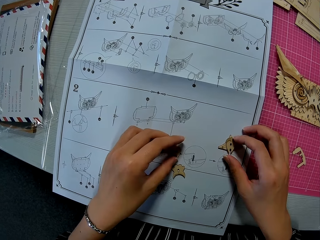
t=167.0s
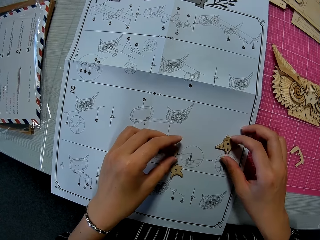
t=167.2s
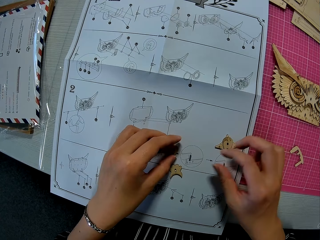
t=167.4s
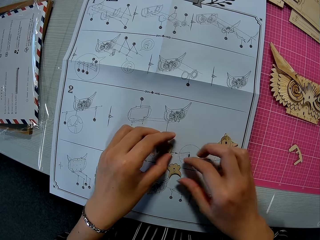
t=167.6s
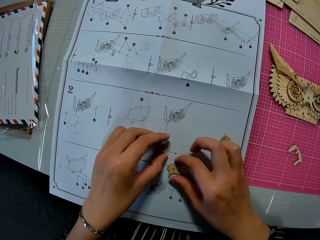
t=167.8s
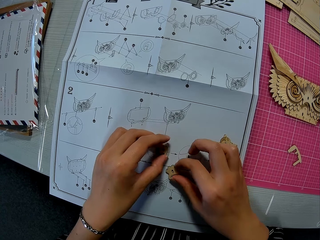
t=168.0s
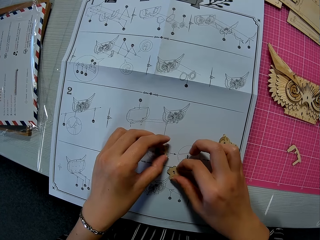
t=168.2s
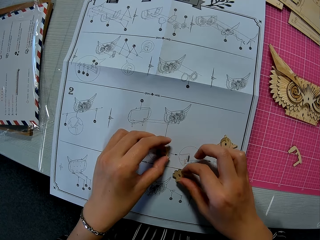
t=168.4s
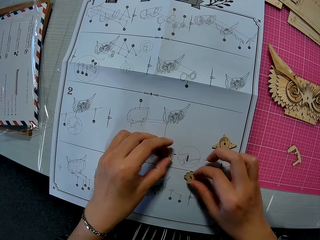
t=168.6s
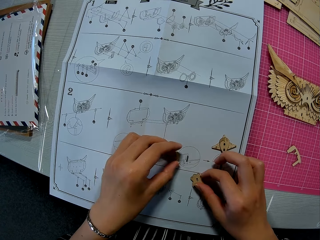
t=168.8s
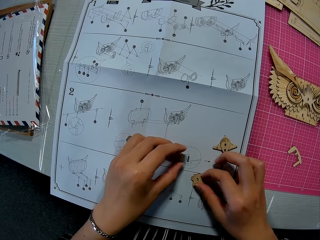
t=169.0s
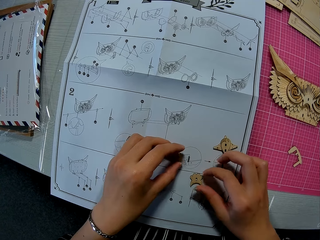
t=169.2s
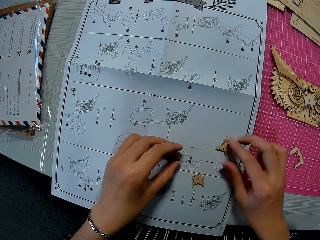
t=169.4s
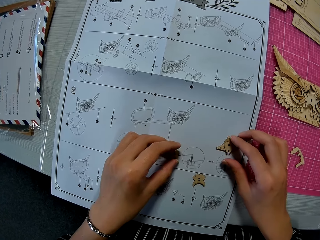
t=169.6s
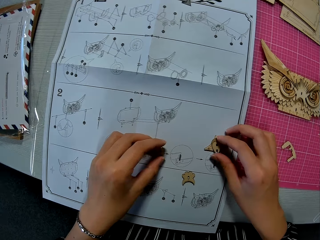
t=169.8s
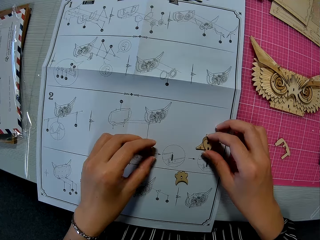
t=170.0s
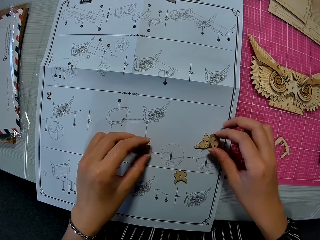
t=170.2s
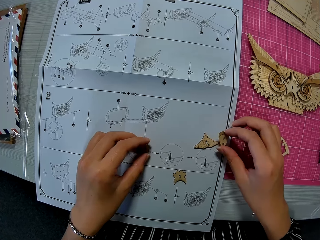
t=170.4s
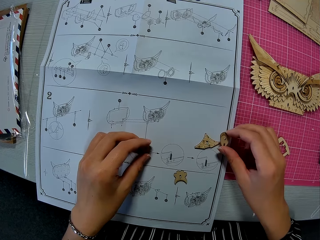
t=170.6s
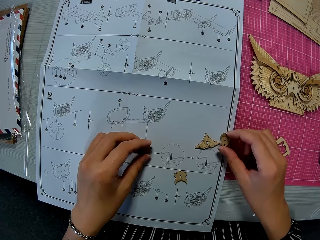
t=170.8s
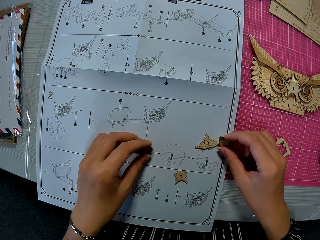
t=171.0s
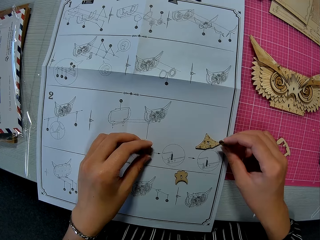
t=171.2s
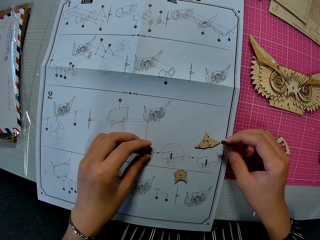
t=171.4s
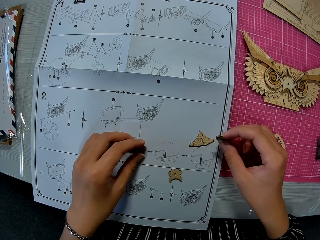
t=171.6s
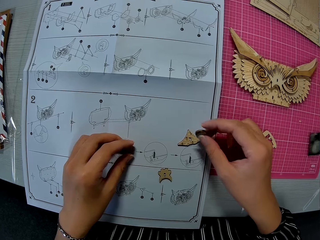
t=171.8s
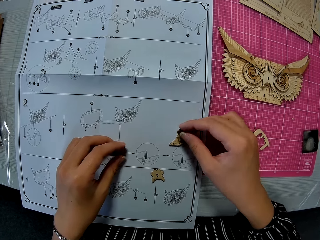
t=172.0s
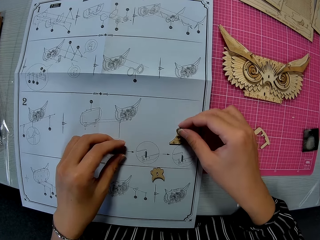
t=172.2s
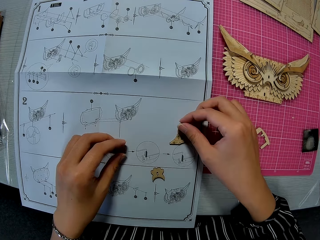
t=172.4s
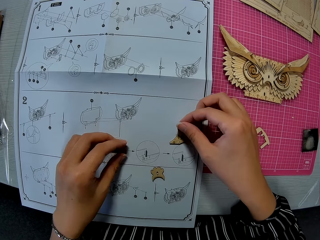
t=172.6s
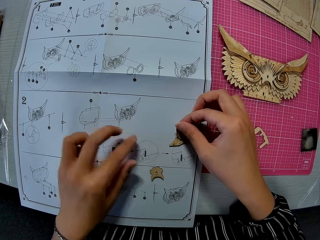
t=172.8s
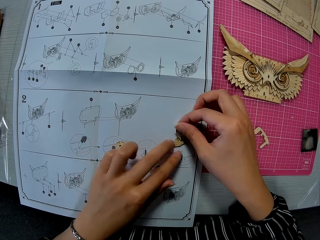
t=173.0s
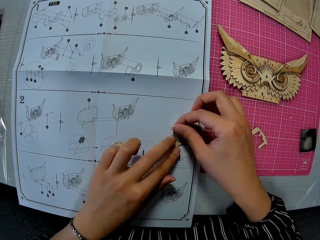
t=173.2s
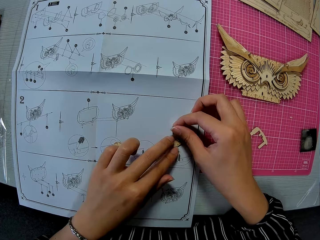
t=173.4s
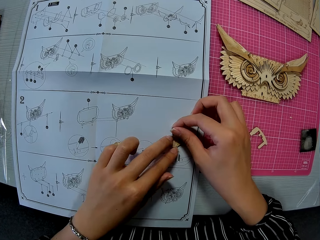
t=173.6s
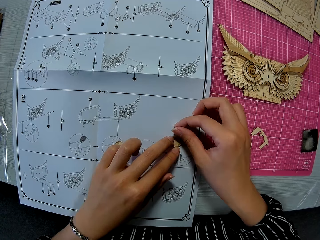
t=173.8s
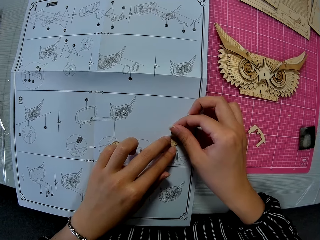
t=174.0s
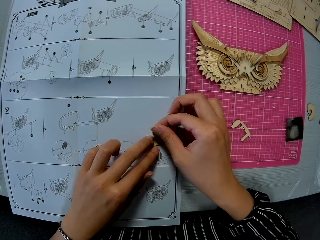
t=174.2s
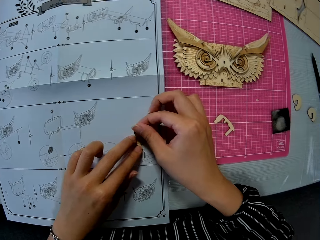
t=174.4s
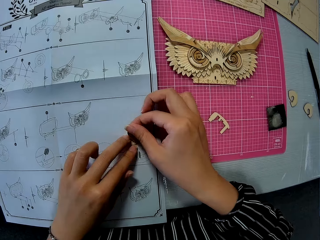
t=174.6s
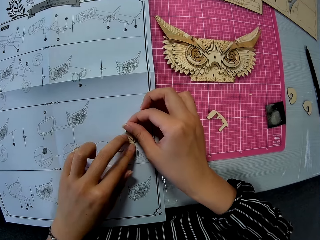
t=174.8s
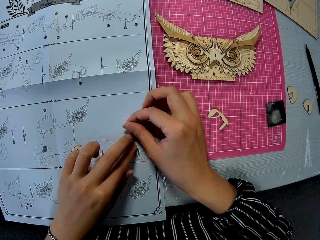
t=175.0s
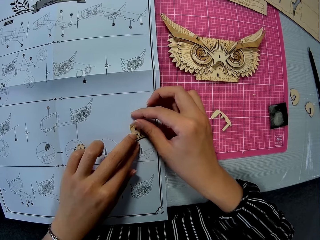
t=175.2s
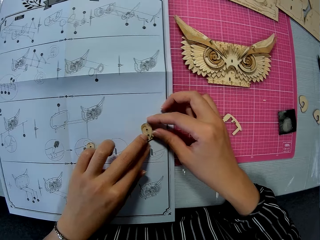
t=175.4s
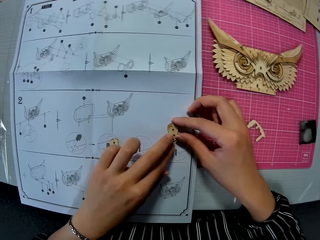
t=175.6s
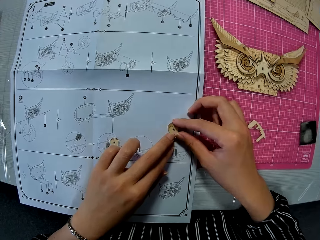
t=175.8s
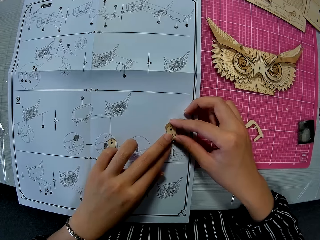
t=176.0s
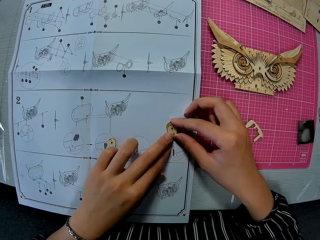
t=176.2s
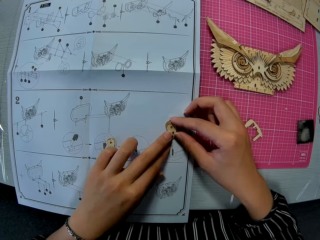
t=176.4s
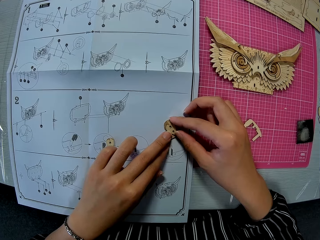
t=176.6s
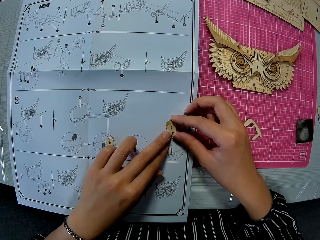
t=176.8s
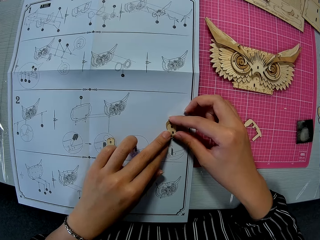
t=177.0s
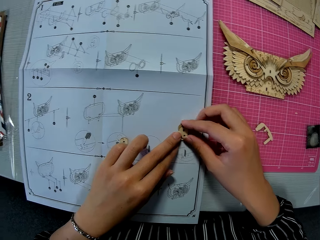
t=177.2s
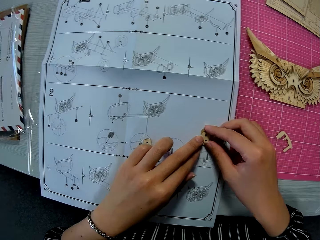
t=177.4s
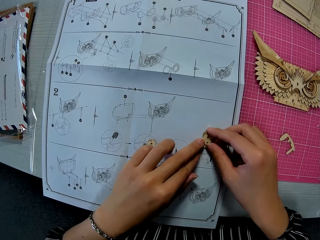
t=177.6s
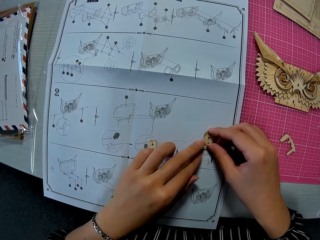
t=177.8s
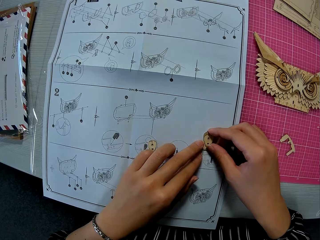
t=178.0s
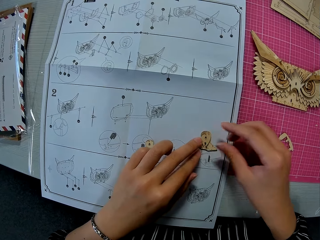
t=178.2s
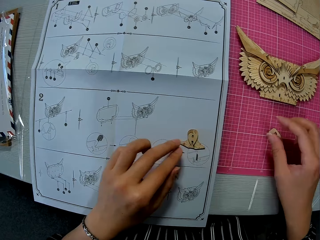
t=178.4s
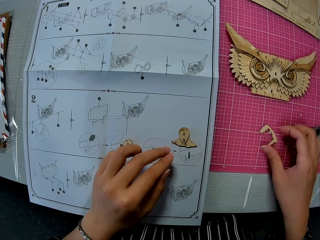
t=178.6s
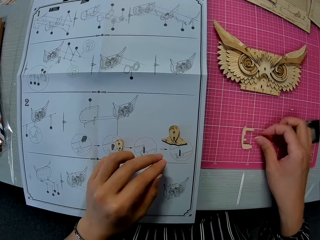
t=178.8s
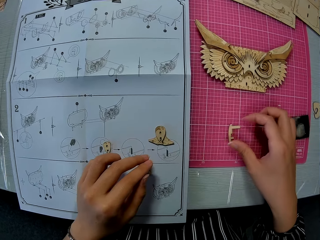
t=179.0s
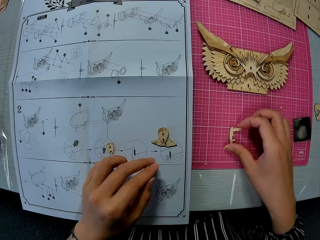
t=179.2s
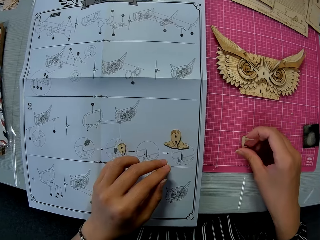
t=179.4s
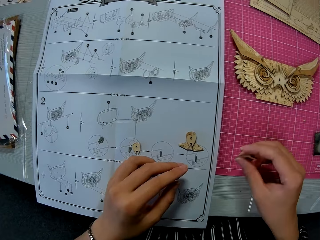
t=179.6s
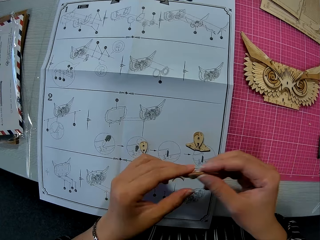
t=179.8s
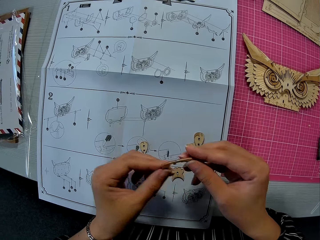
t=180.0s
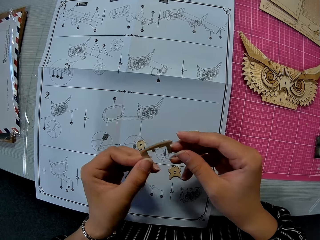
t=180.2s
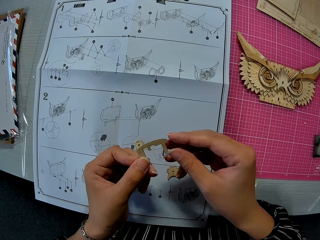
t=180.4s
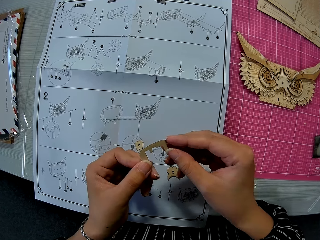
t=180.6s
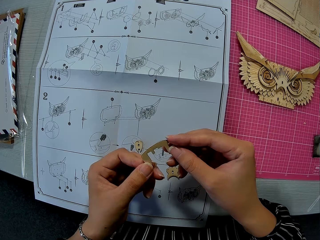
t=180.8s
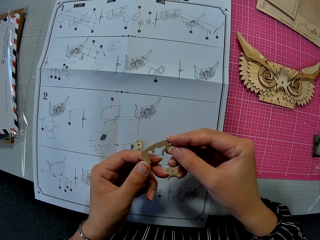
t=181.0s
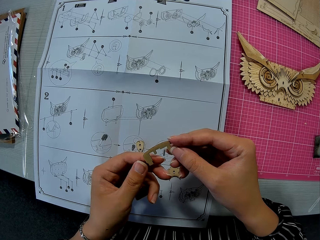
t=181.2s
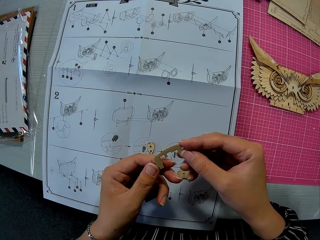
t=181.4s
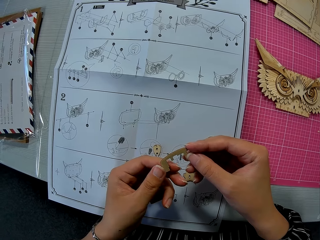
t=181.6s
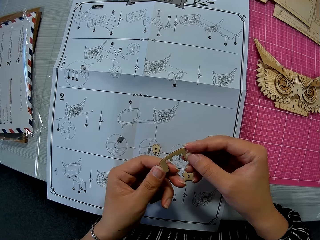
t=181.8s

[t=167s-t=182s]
The camera wearer picks up a laser cut craft. She picks up the laser cut craft again. She moves the laser cut craft and picks up the laser cut craft. She moves her hand. She picks up the laser cut craft. She moves the laser cut craft. She removes her hand from the laser cut craft. She picks up a wooden puzzle piece from the table with her right hand. She holds the laser cut craft.

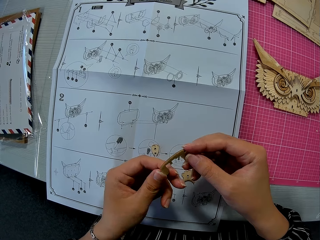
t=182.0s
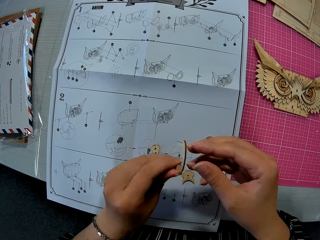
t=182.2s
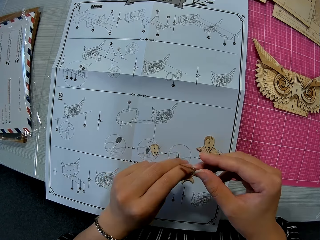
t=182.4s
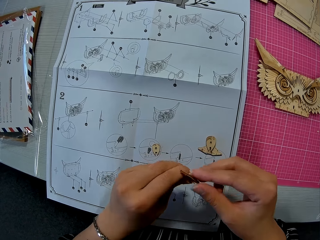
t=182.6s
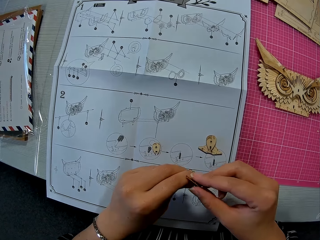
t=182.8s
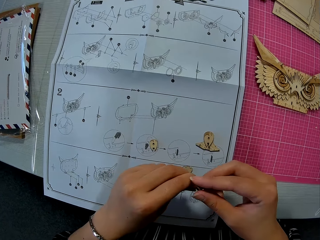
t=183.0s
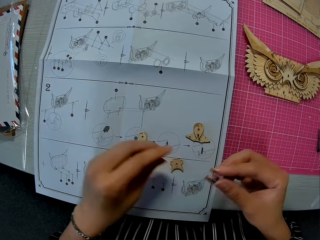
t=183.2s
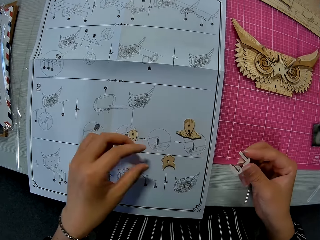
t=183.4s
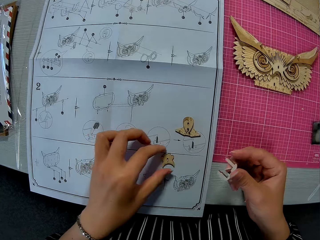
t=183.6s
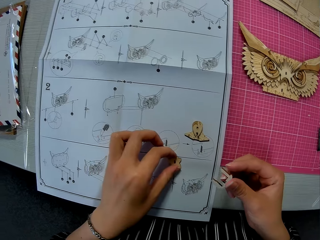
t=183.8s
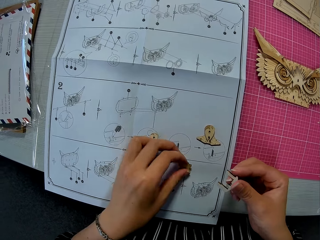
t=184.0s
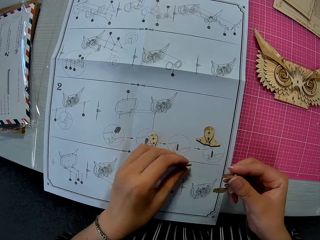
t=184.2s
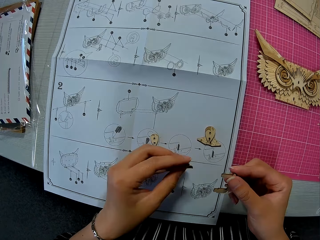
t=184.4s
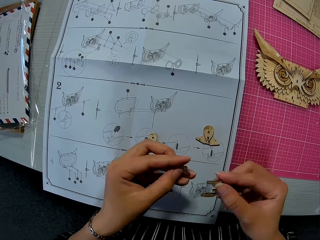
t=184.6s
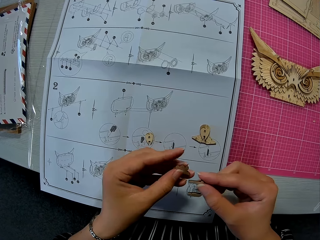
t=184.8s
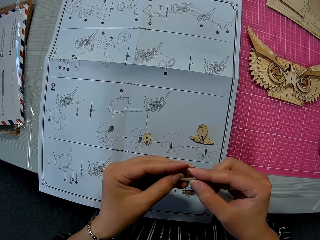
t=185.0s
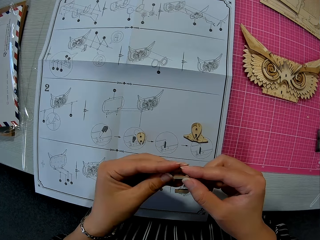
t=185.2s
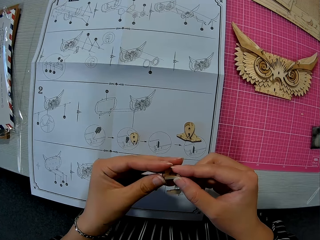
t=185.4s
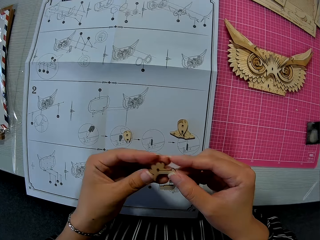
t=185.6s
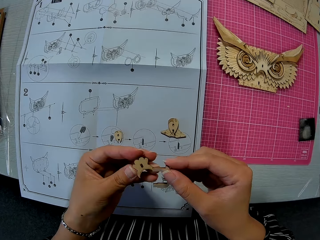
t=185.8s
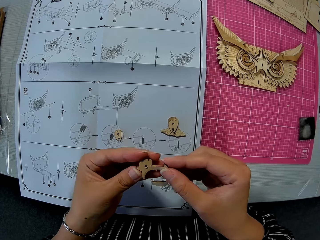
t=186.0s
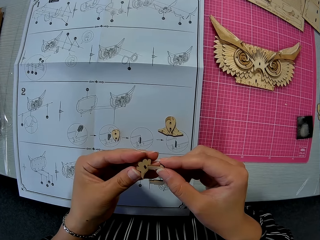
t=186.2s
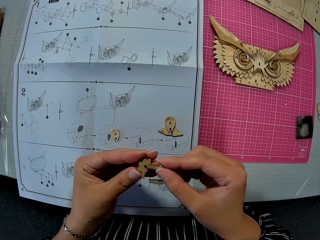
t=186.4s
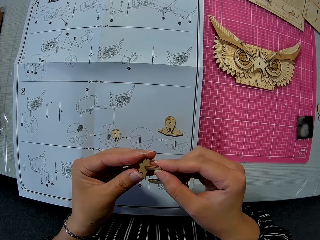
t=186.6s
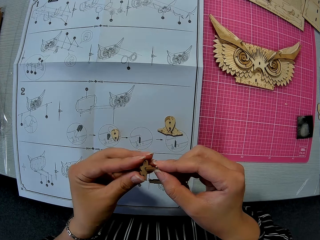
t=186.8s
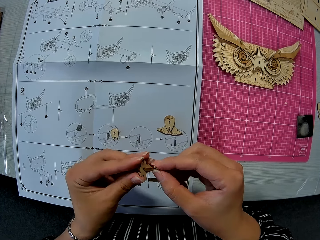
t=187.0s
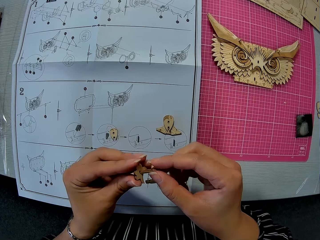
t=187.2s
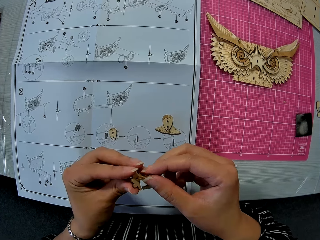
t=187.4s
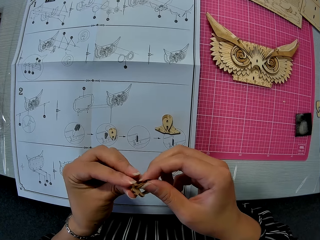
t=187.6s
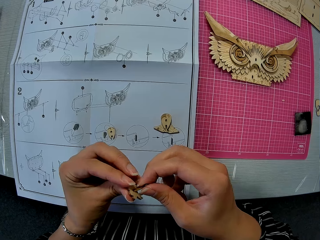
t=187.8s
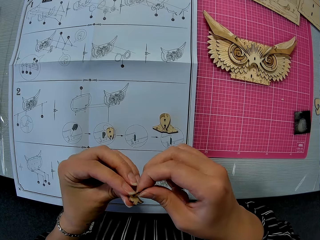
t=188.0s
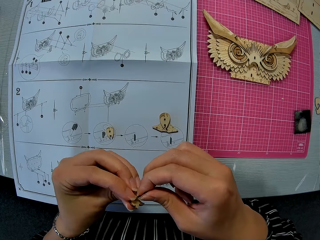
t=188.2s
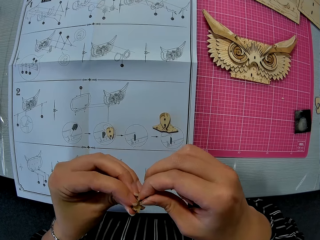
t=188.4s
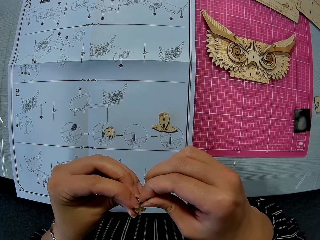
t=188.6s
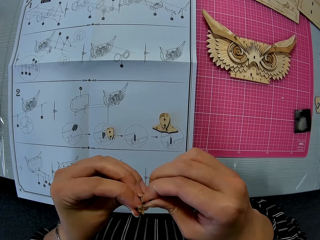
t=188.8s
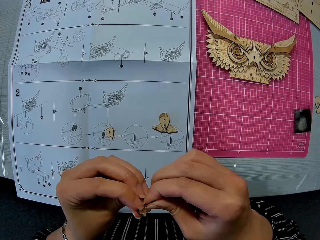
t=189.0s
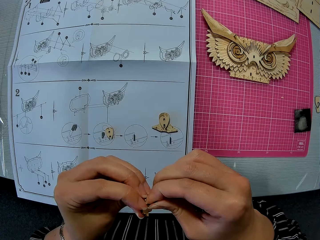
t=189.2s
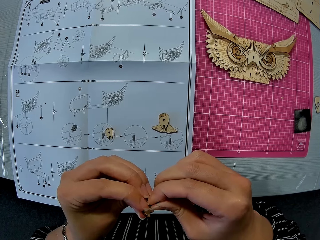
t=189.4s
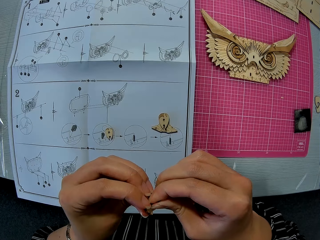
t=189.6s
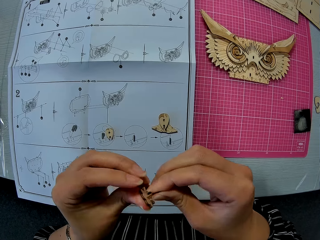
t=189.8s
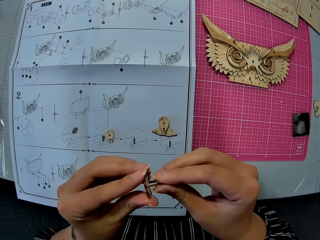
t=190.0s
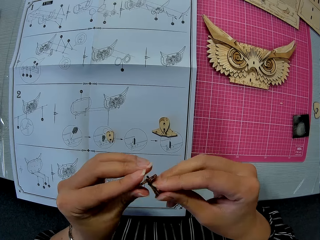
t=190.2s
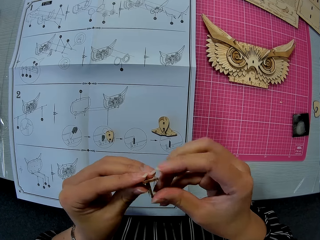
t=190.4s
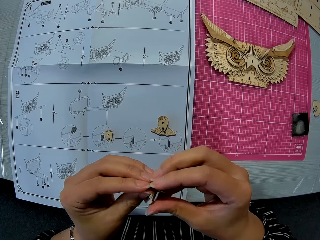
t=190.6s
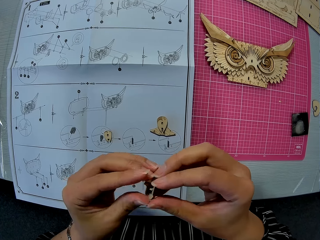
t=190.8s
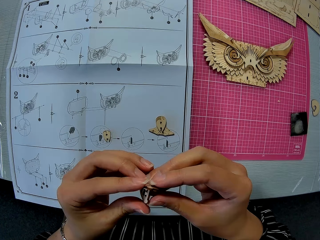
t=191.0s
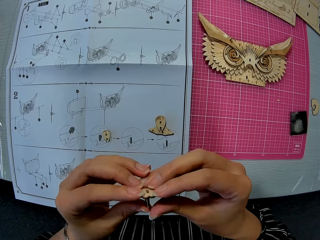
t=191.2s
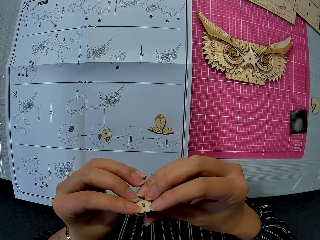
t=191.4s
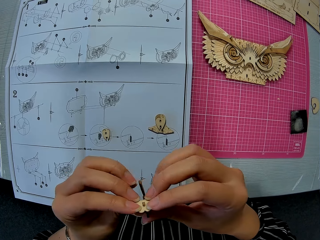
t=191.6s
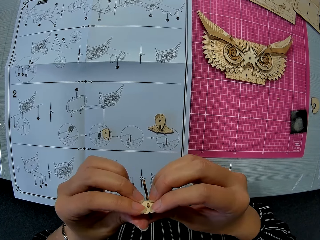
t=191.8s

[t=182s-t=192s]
The camera wearer turns the laser cut craft. She picks up a wooden puzzle piece from the table with her left hand. She fixes the wooden puzzle piece in her right hand with the one in her left hand. She turns the laser cut craft.
